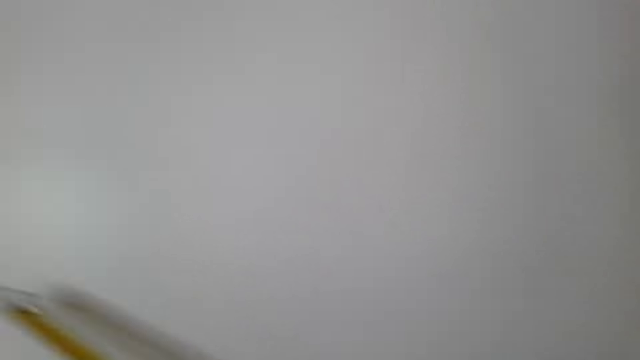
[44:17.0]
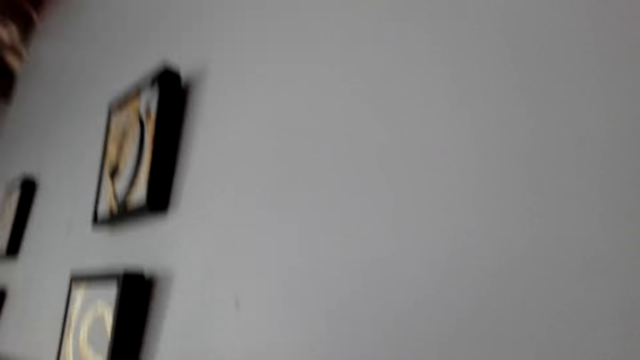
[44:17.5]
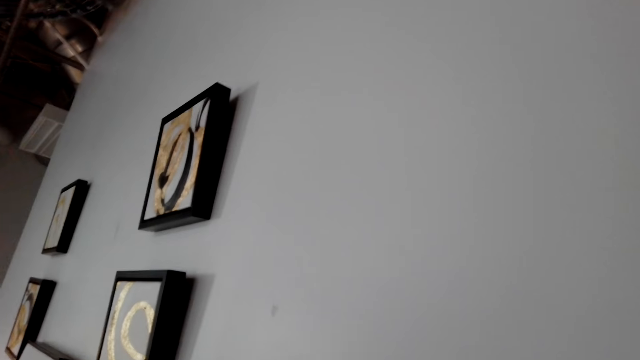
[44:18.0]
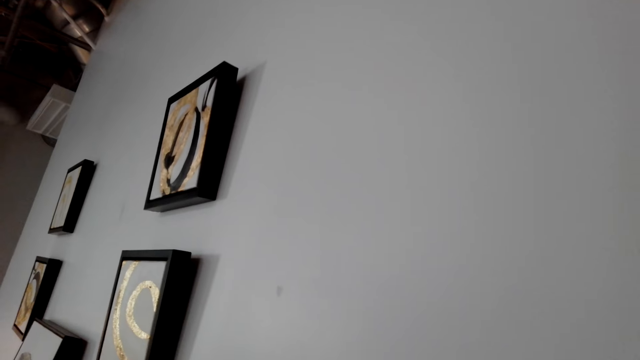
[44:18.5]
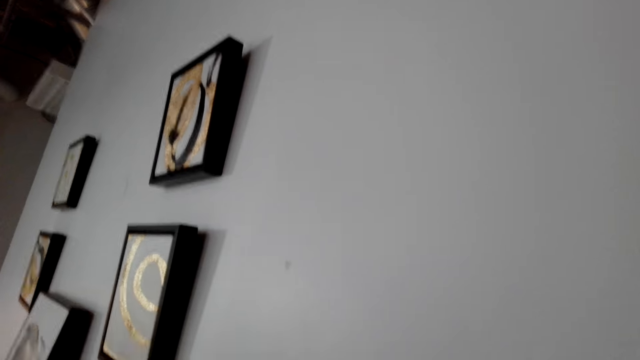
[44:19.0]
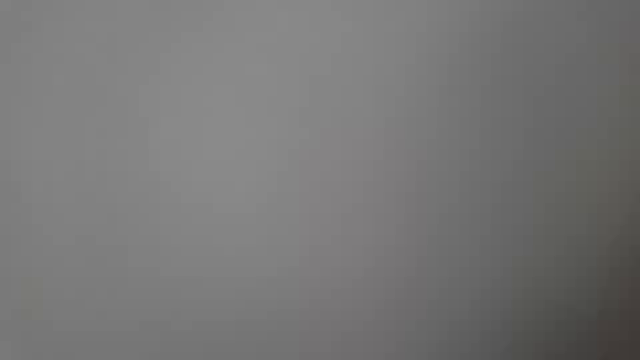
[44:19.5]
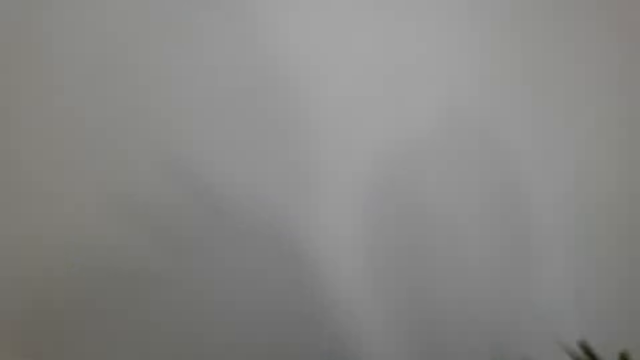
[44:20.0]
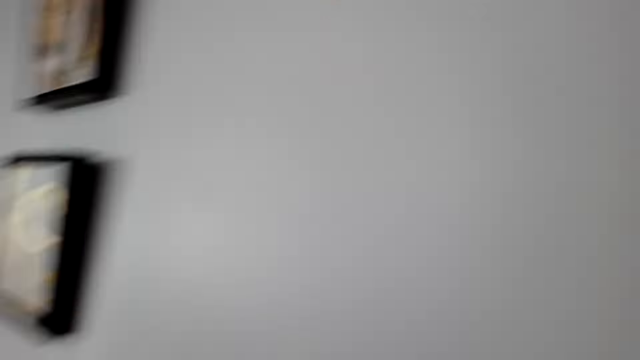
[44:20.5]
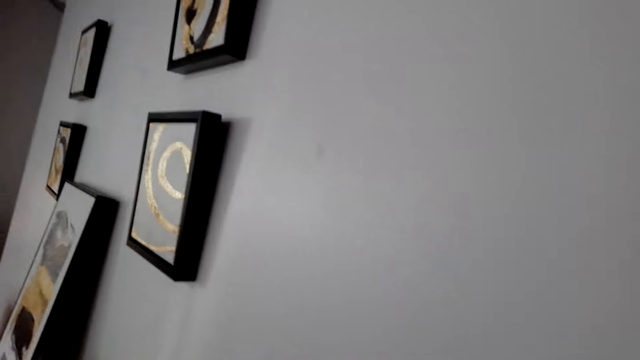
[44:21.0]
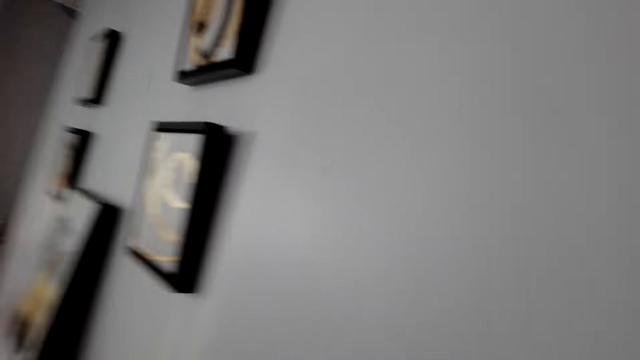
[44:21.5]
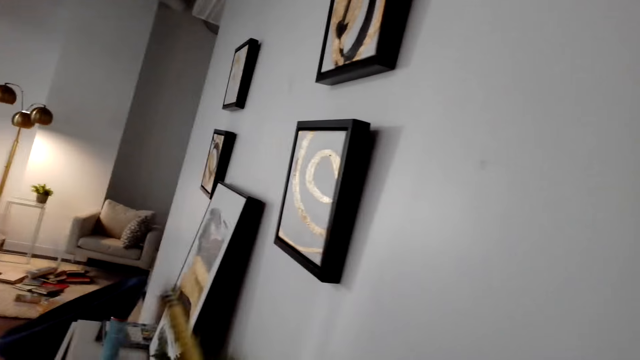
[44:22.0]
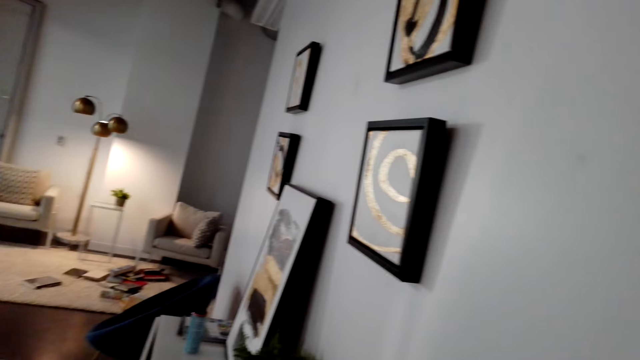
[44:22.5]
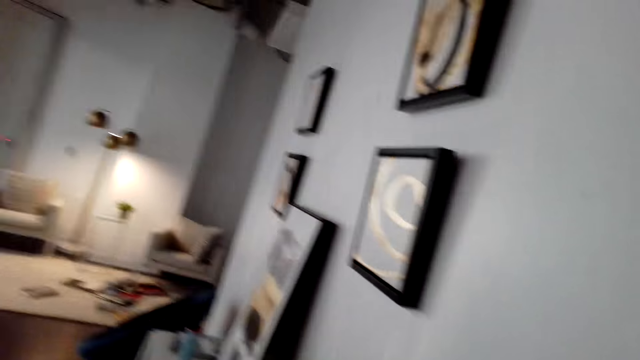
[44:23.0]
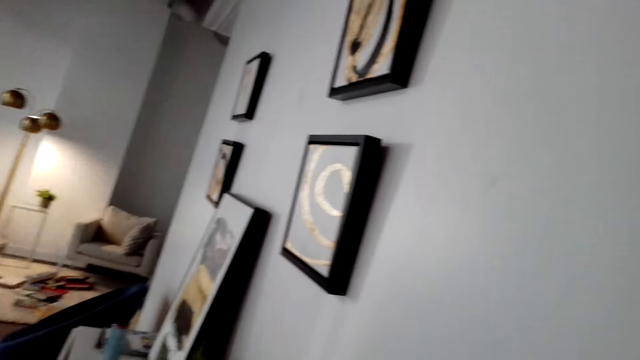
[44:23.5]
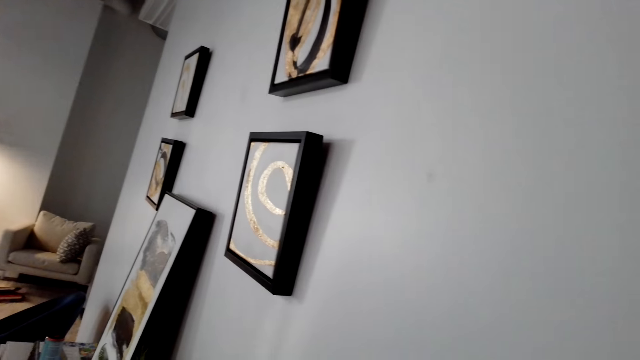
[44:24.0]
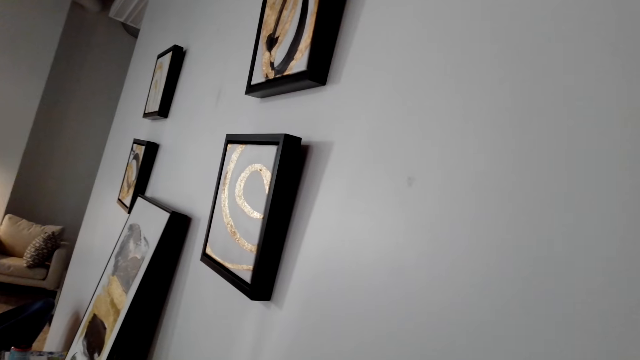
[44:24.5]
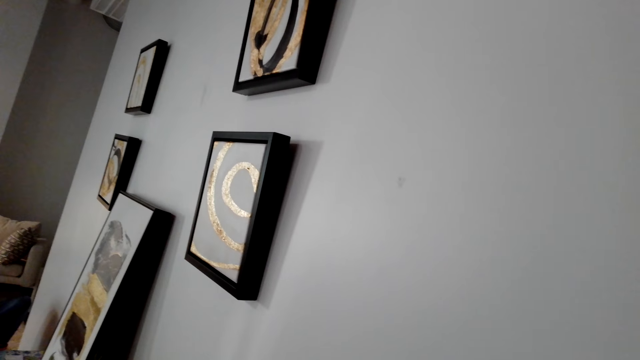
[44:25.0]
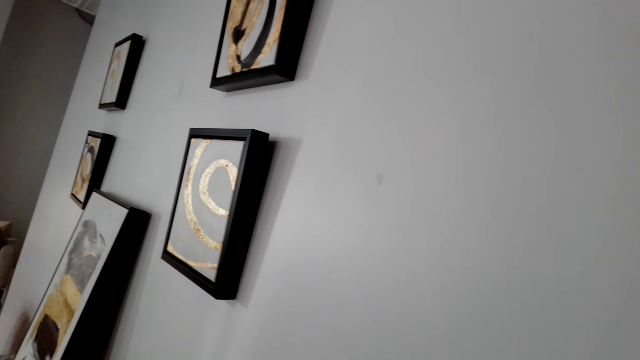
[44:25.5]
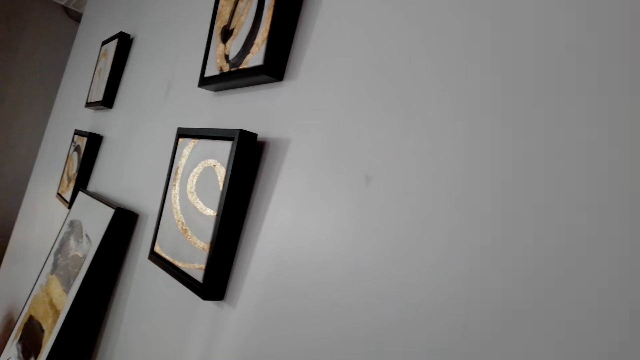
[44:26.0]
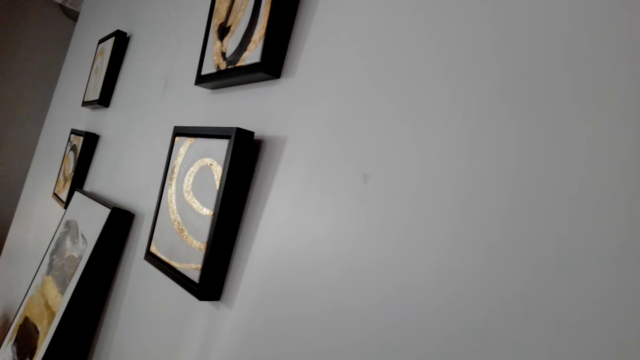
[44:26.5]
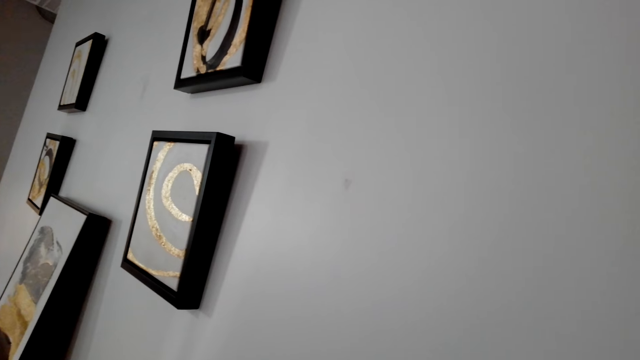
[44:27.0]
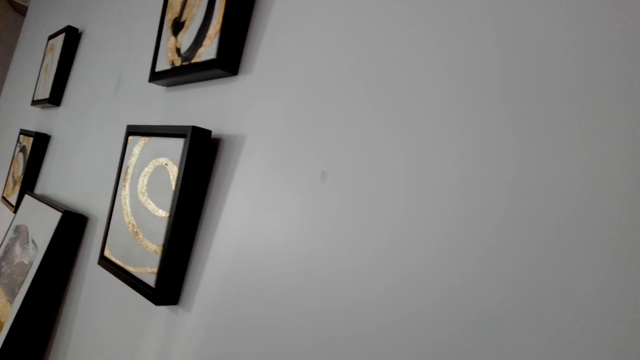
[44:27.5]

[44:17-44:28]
The camera wearer measures the wall with the tape measure. They look around.

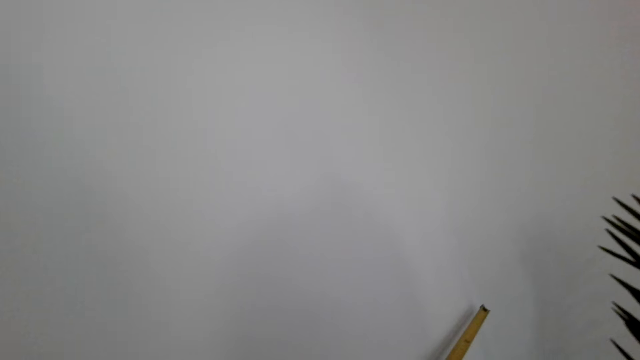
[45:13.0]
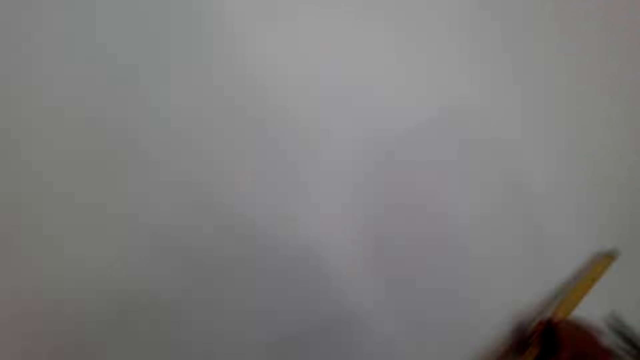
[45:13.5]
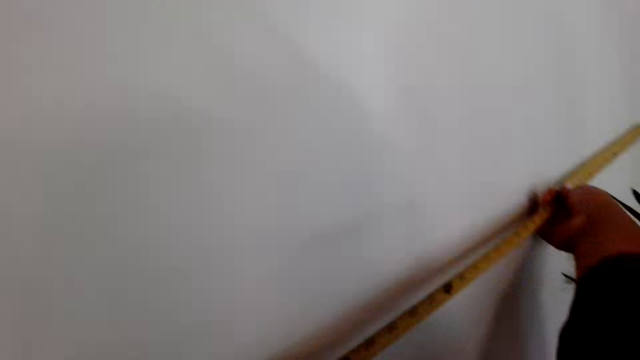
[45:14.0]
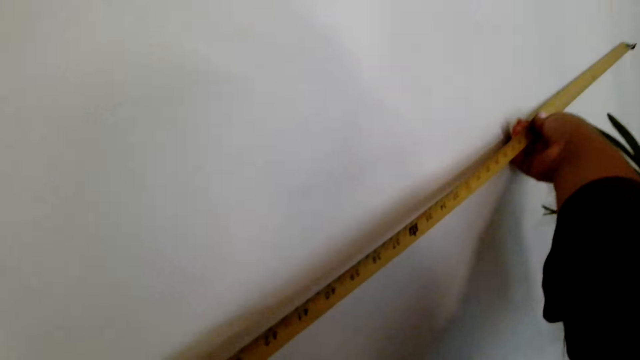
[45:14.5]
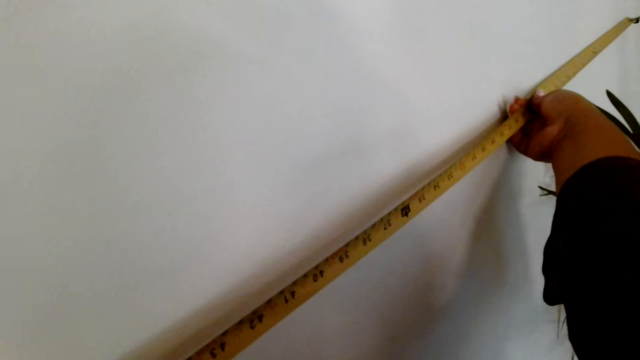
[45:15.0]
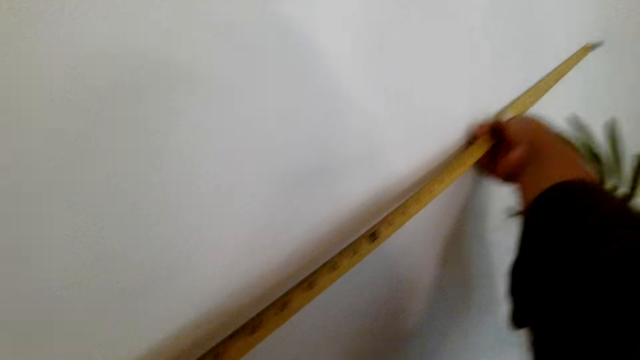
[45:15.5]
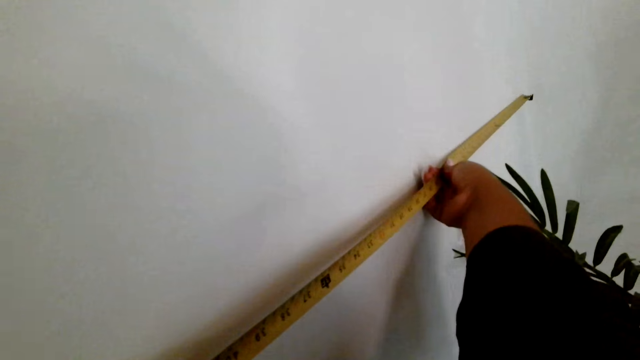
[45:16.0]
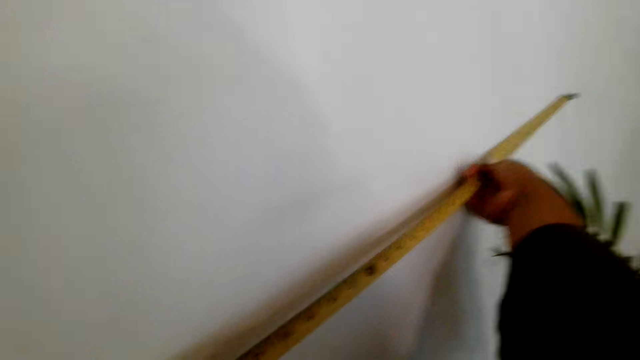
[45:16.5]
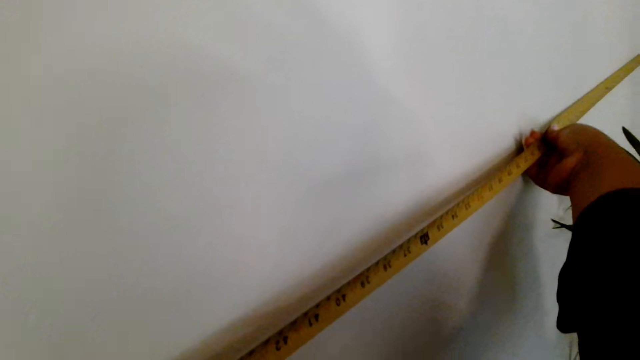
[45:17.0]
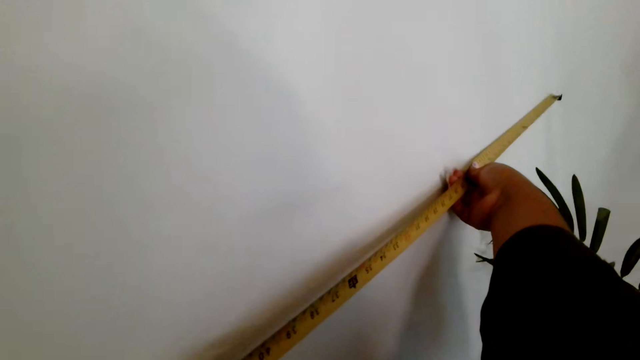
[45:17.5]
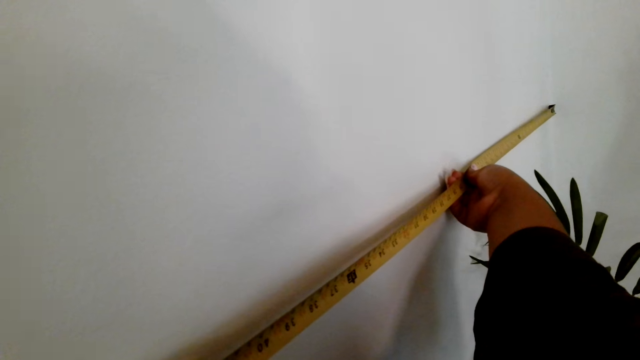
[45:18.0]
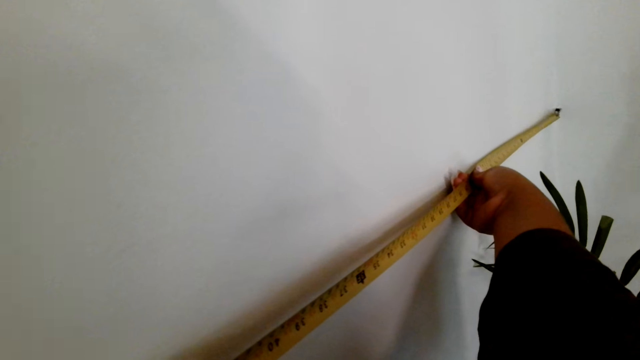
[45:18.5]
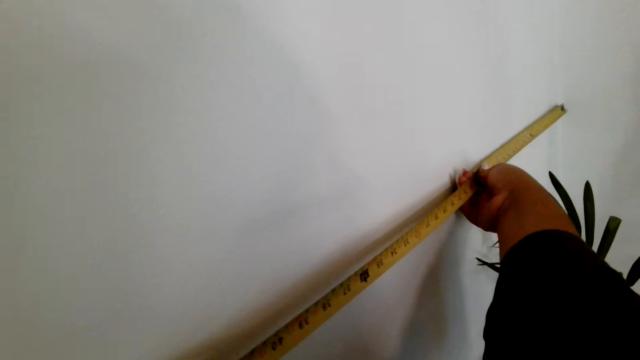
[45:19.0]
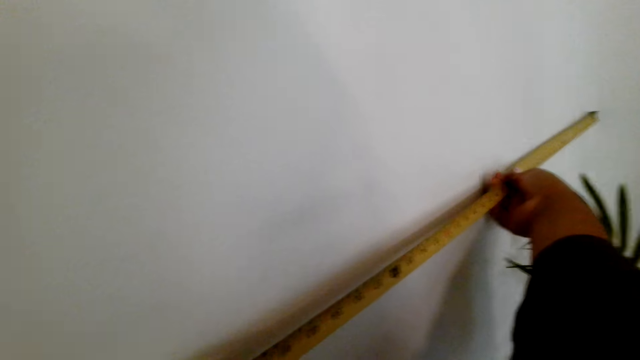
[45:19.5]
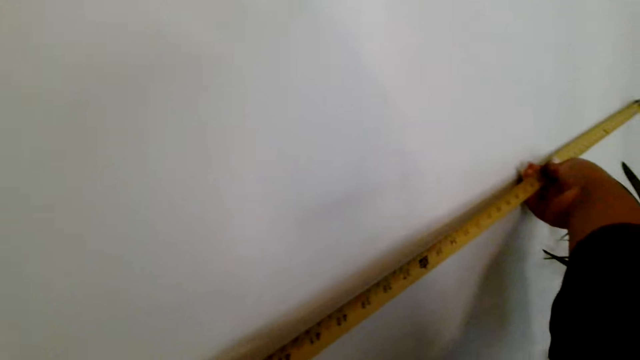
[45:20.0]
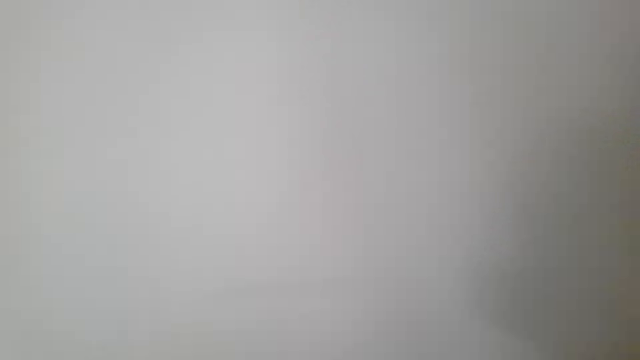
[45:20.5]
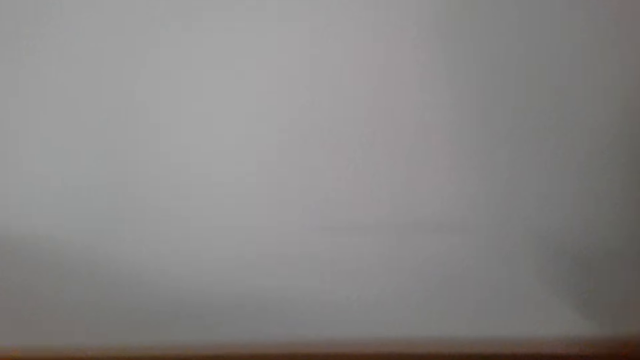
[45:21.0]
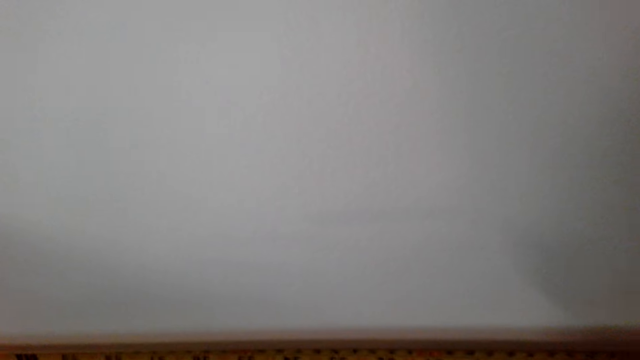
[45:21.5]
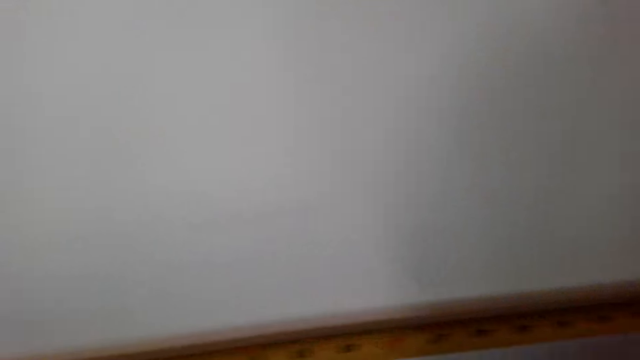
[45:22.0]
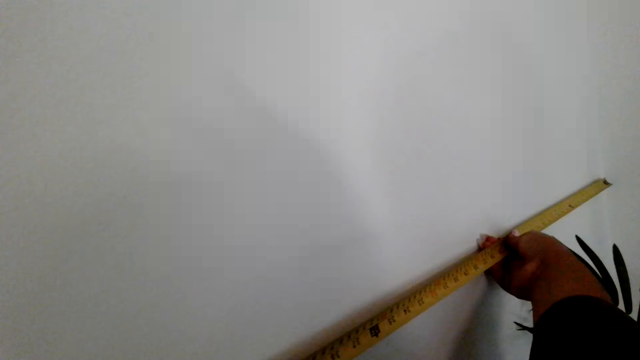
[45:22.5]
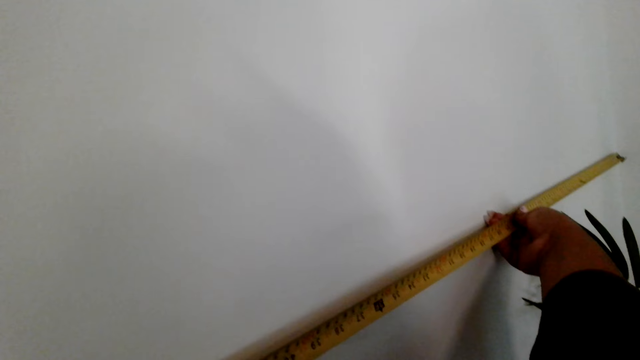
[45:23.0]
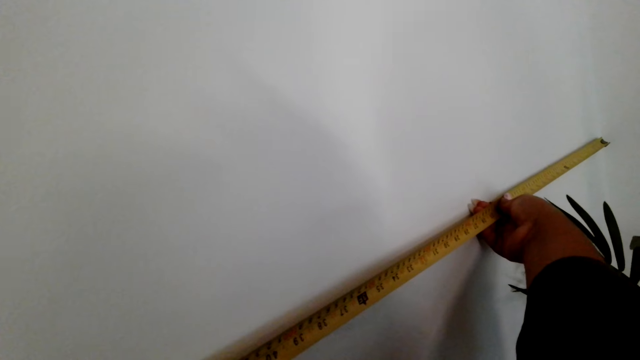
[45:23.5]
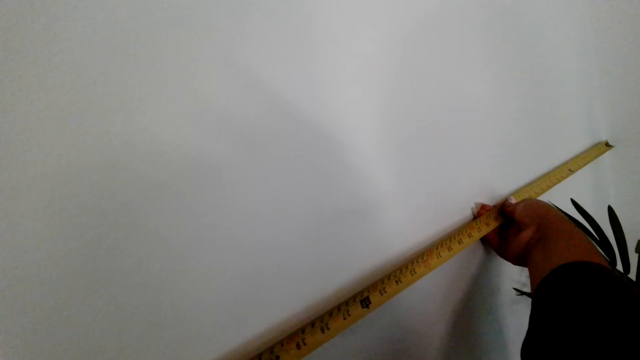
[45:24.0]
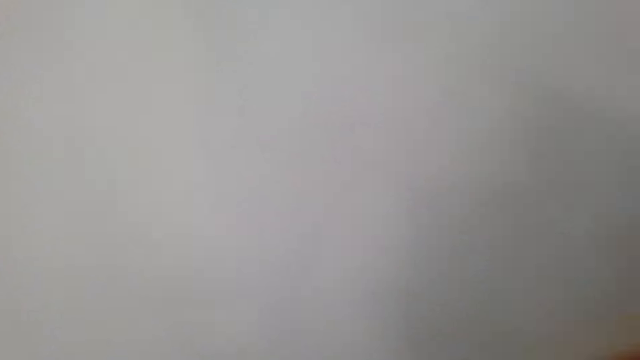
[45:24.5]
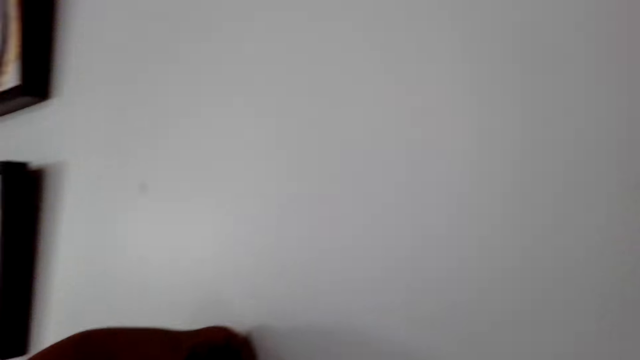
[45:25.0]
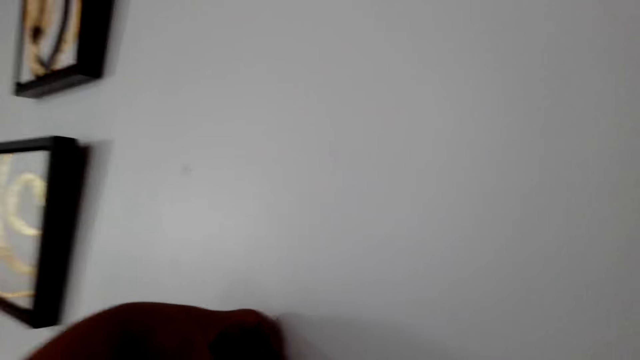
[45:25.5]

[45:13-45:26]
The camera wearer measures the wall with the tape measure. They measure the wall.
